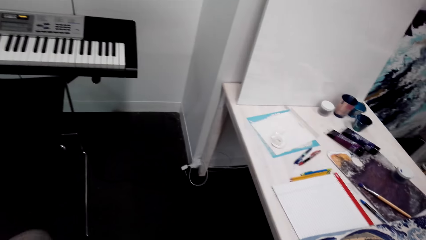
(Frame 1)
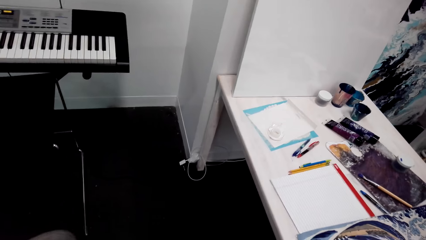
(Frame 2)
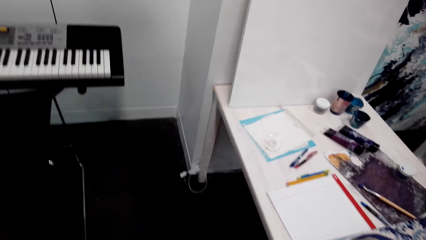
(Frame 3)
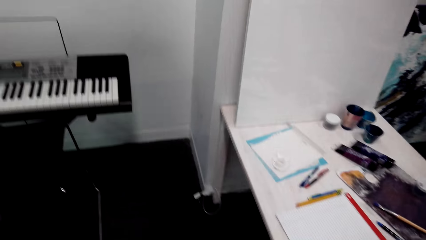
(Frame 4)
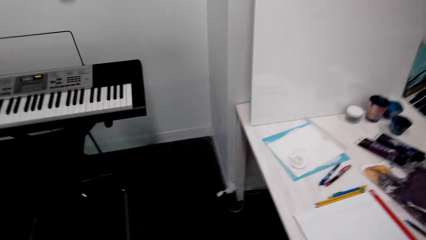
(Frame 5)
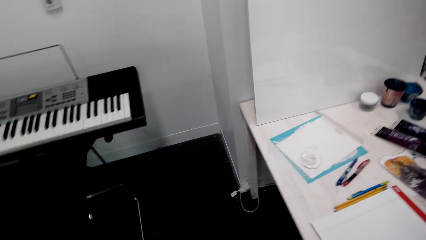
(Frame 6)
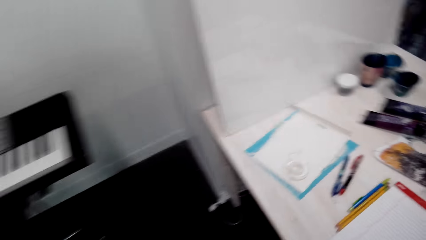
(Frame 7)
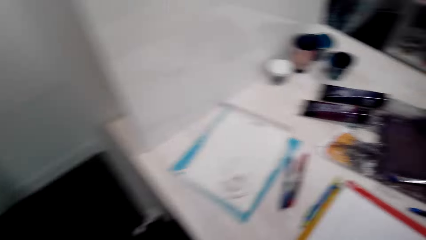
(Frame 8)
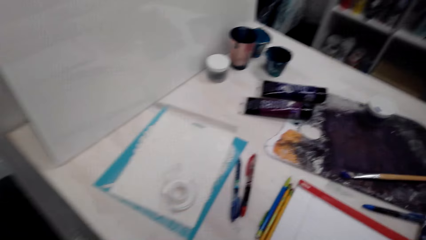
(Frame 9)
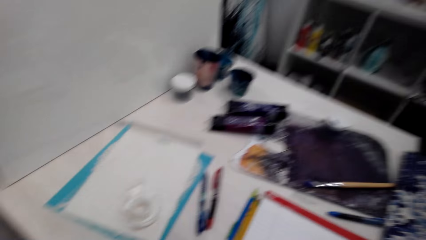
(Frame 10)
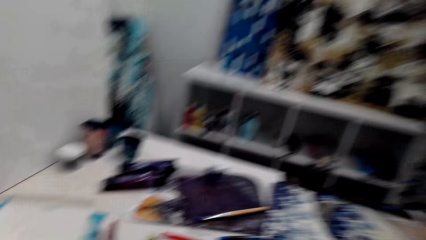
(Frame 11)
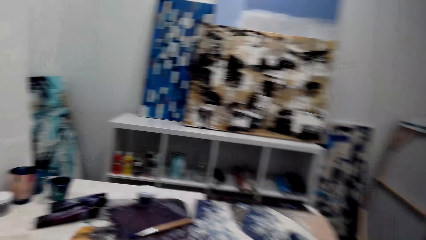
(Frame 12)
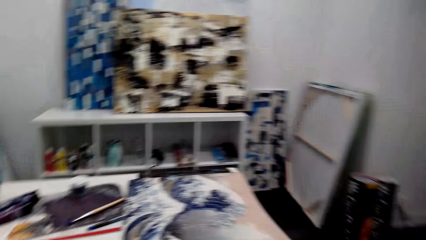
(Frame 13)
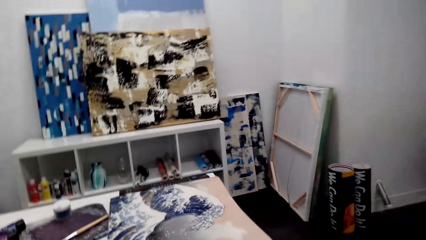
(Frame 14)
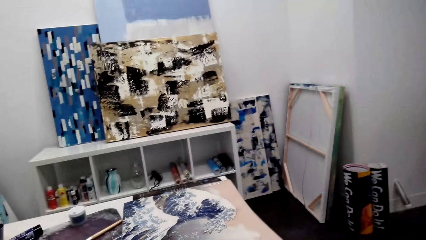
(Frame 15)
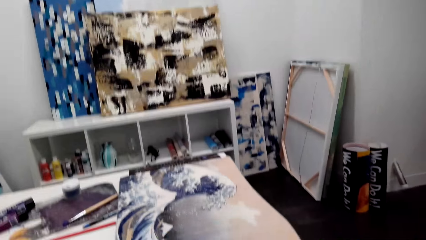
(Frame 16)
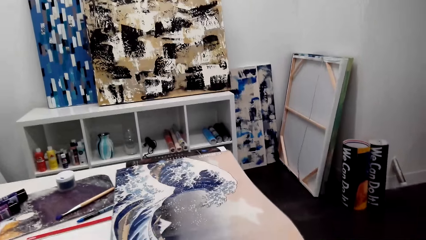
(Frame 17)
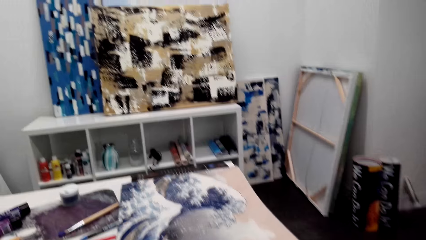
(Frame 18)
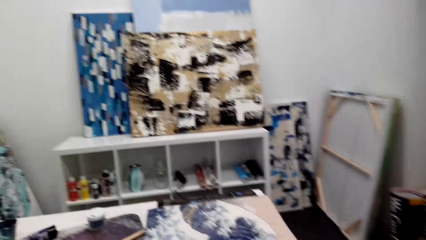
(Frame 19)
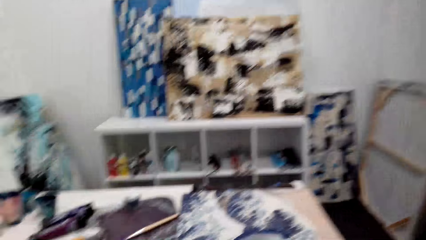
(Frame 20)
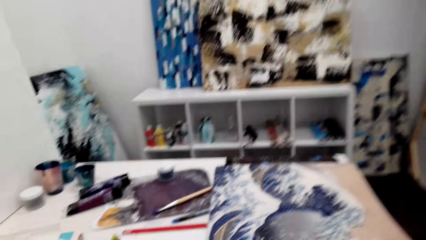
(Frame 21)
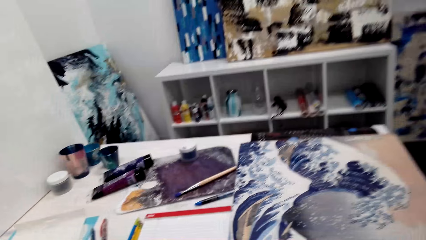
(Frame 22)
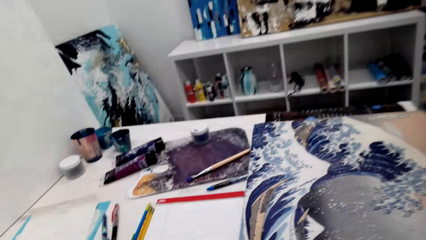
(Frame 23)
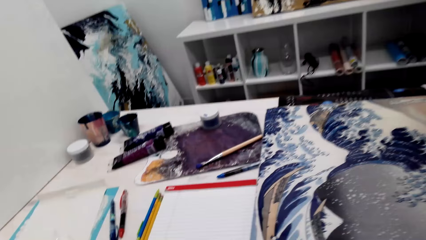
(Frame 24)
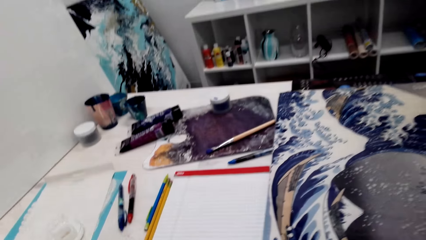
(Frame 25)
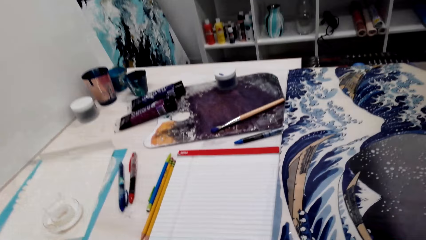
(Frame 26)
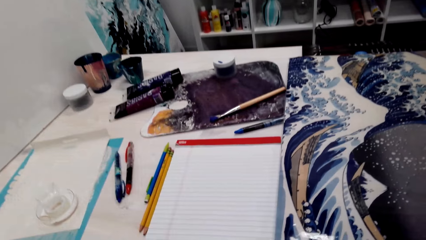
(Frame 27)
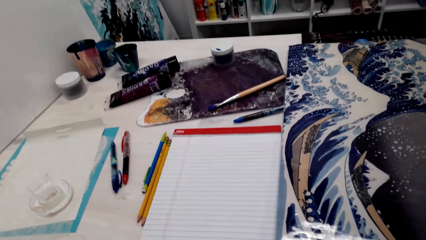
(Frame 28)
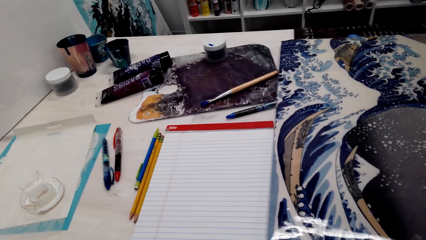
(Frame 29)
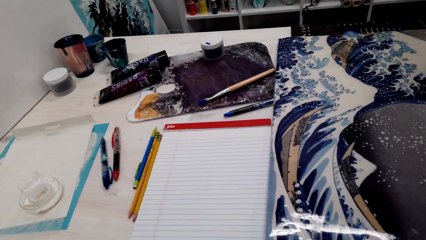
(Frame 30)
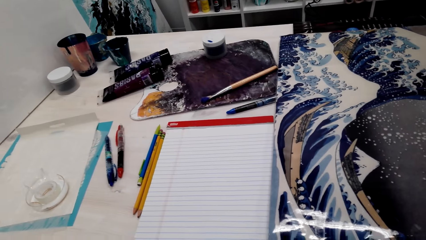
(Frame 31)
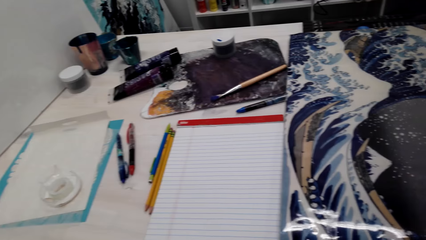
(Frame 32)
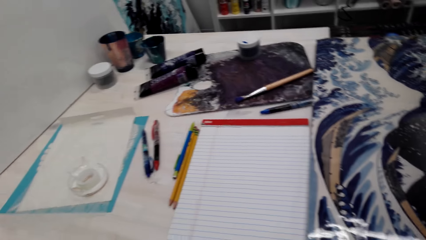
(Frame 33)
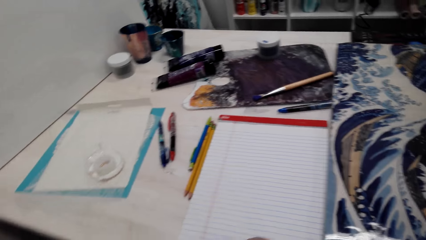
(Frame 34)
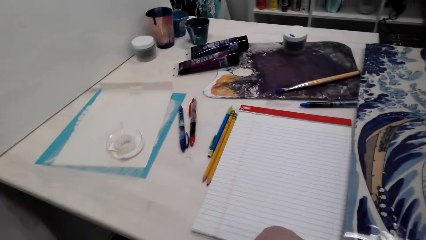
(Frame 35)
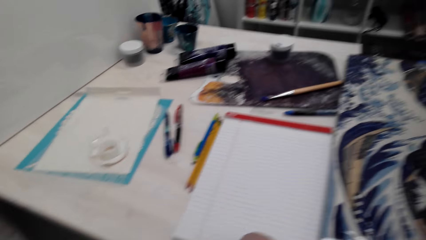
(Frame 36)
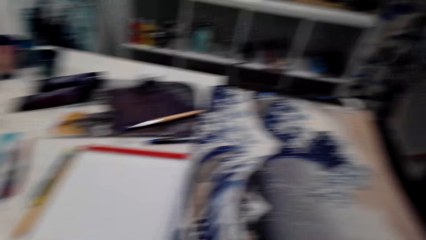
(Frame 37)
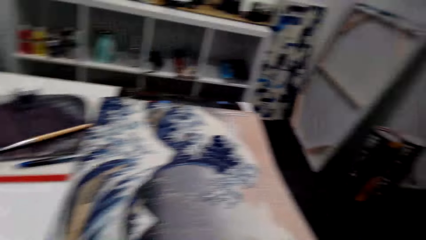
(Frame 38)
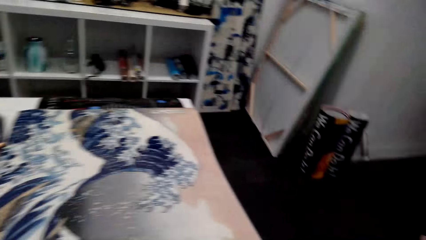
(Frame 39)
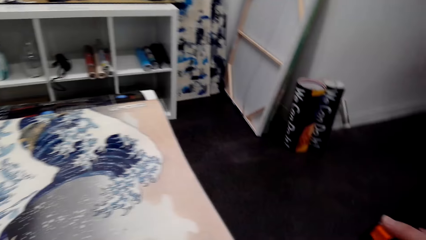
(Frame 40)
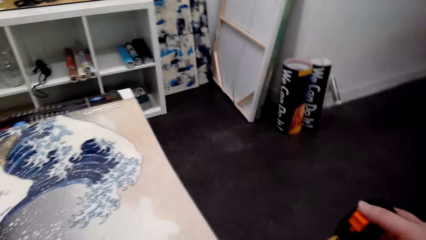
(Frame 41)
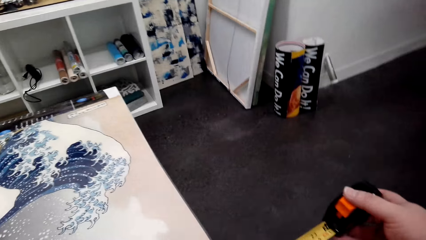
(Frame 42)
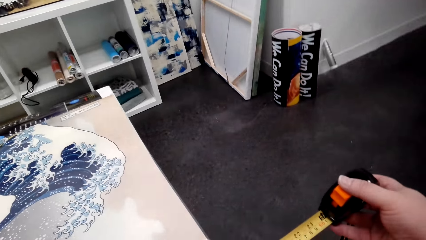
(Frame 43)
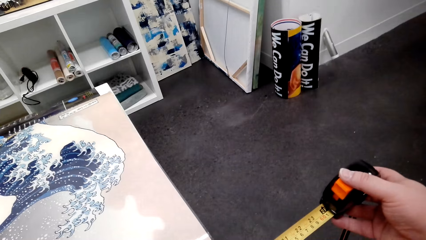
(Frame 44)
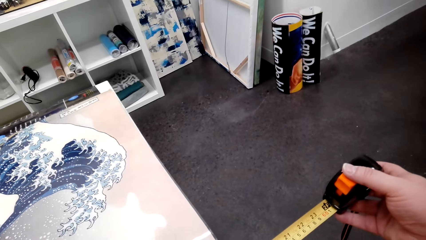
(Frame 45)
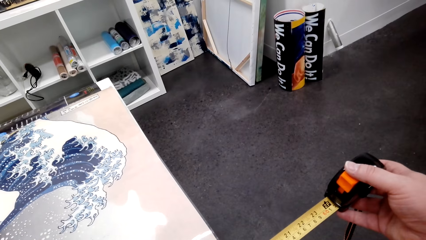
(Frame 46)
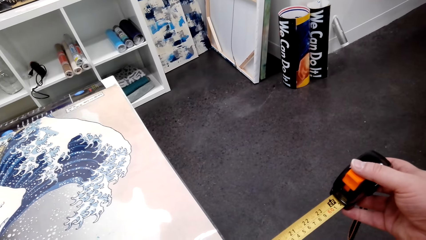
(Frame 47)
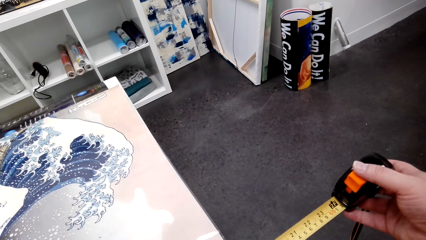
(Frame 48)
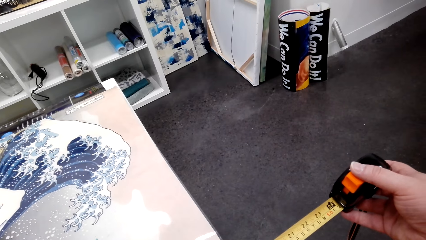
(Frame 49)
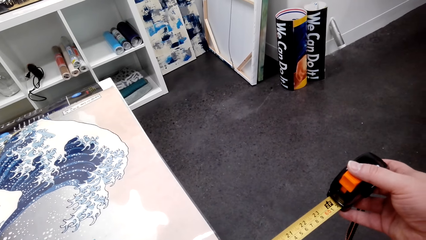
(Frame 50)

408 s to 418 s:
The camera wearer looks around the house. They look around the art work. They measure the art picture on the table with a tape measure.

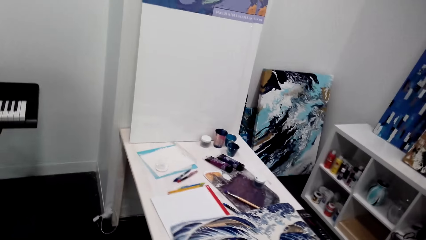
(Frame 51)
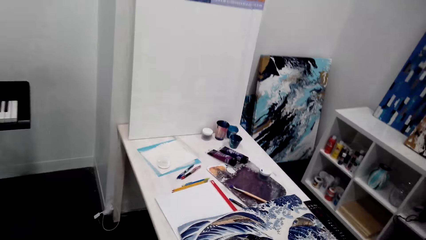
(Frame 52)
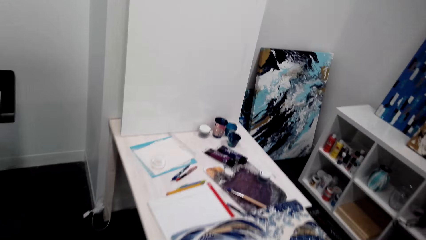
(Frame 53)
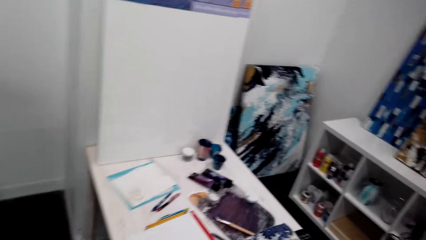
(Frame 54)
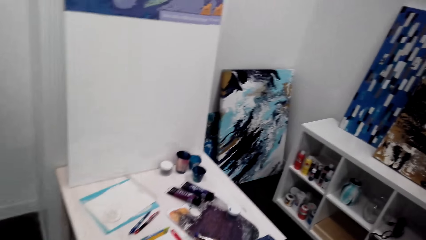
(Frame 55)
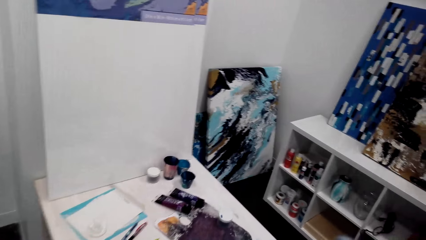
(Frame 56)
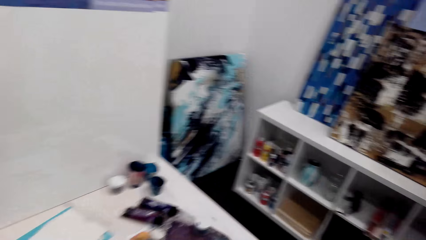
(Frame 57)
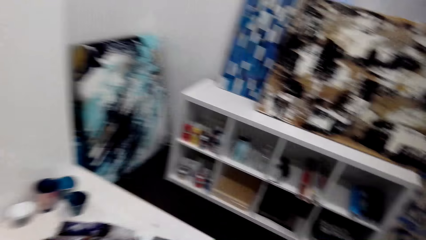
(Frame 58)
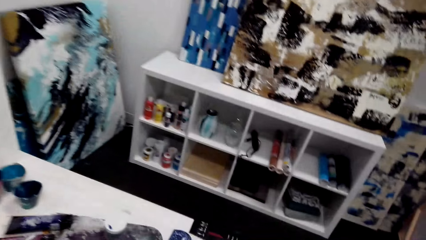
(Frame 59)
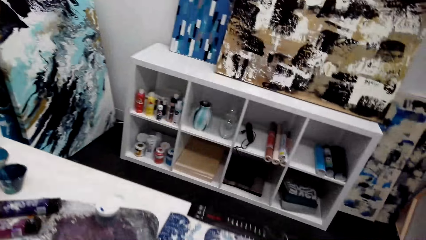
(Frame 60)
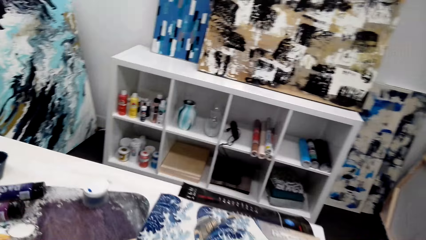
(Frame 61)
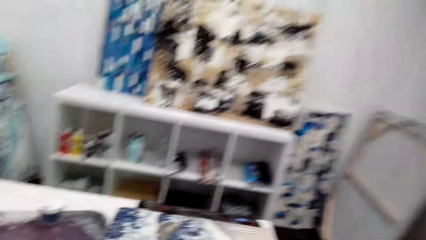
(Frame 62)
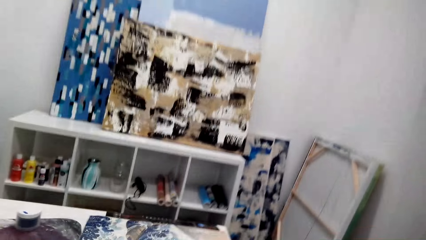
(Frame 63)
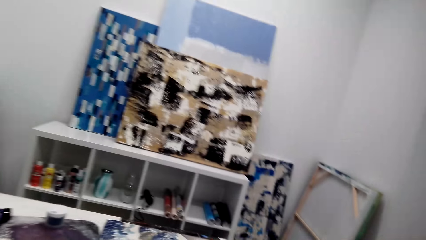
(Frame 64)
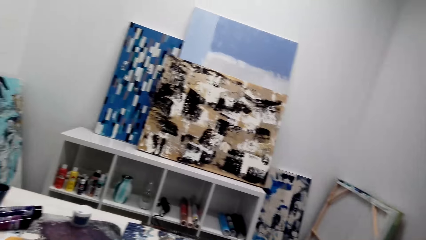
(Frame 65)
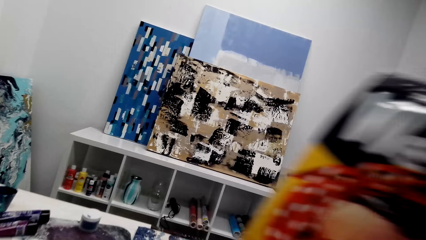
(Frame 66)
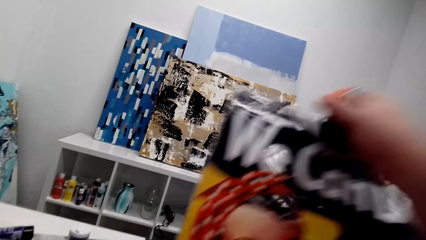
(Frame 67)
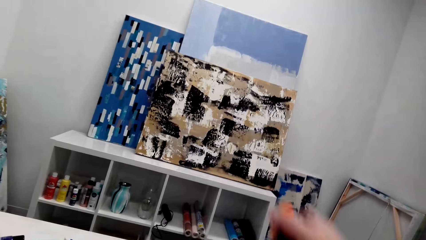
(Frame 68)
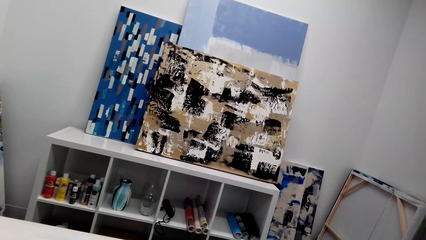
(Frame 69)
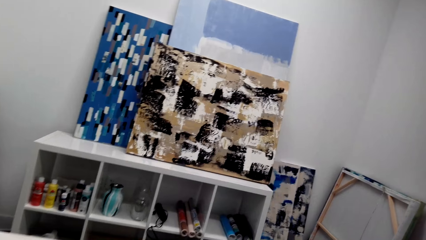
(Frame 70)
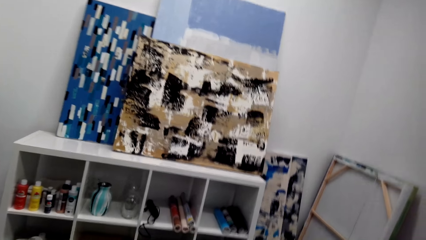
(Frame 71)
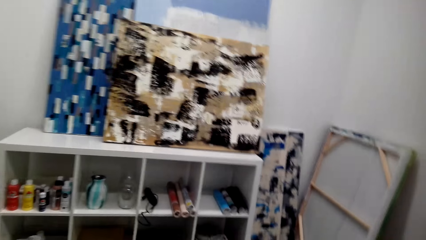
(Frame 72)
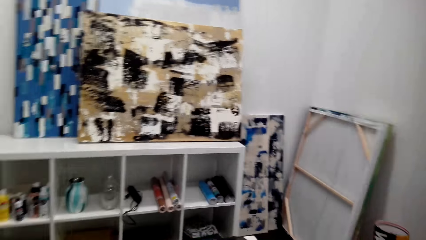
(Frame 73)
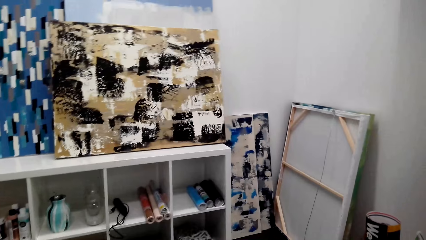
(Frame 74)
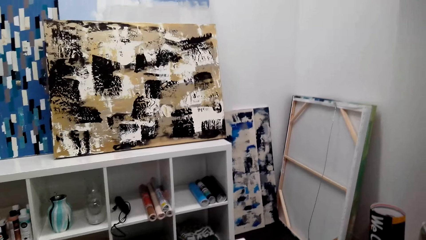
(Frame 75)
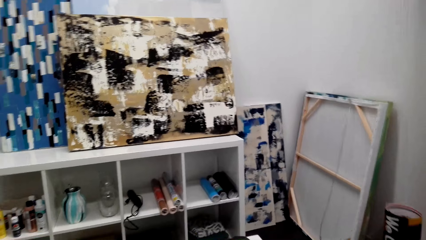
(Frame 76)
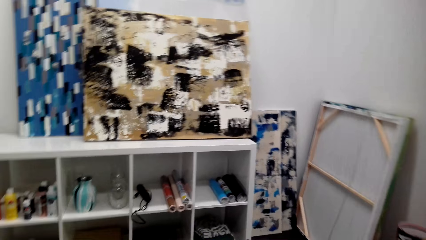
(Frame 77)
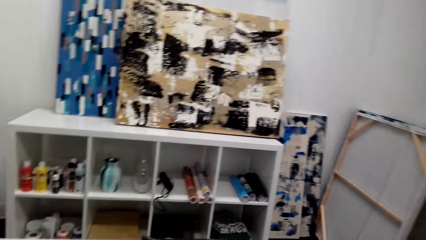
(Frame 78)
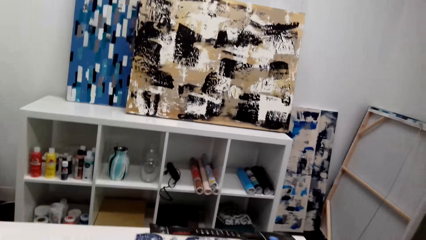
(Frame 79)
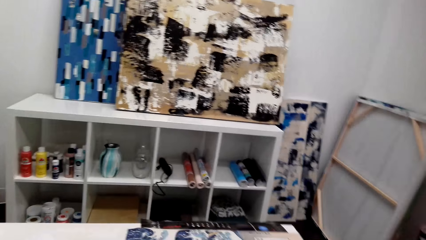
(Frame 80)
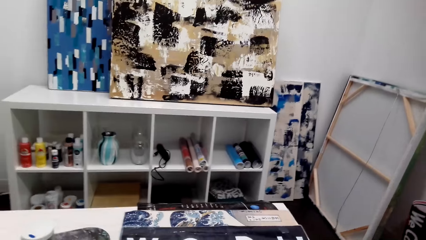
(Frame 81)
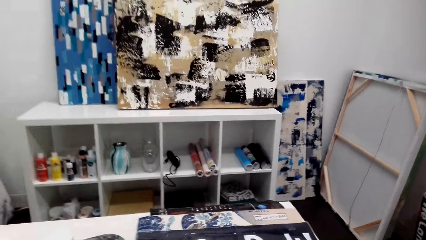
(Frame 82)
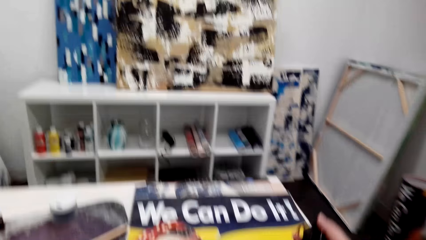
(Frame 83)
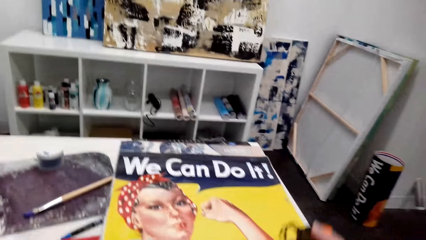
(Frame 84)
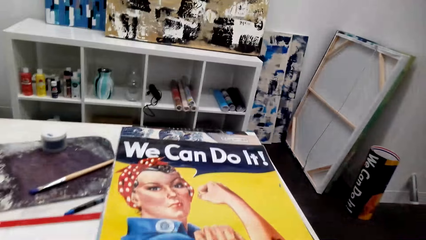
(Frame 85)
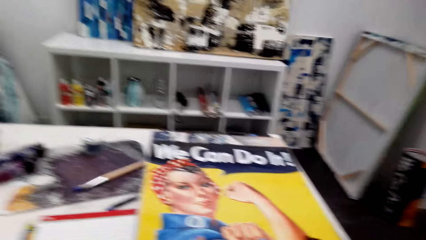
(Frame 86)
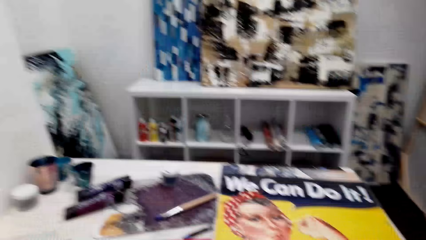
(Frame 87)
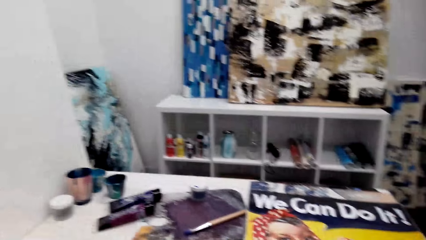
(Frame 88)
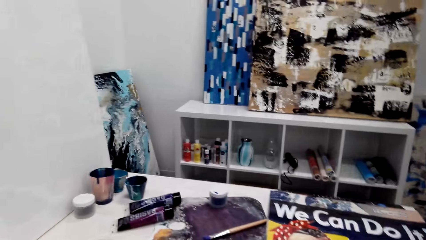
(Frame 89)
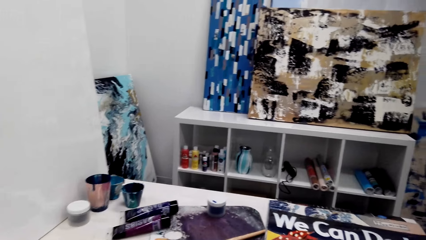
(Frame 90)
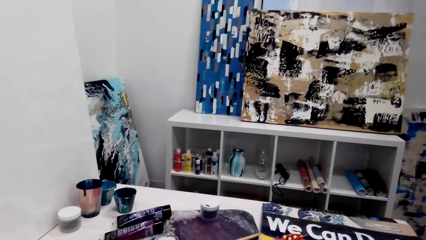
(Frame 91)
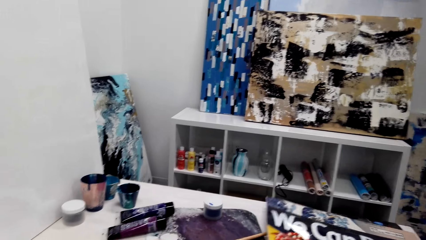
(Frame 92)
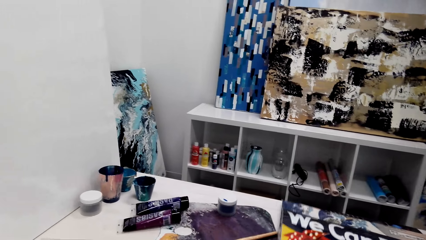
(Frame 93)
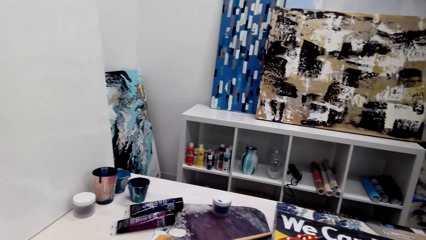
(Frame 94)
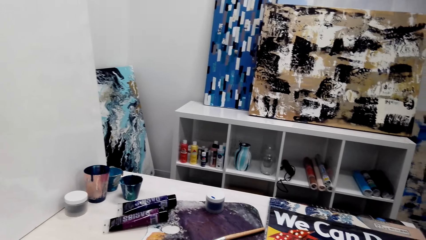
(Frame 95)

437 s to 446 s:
The camera wearer looks on the artwork. They turn the art paper on the table. They pick up canvas wallpaper. They look on the artwork.
